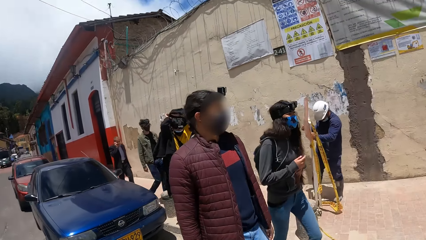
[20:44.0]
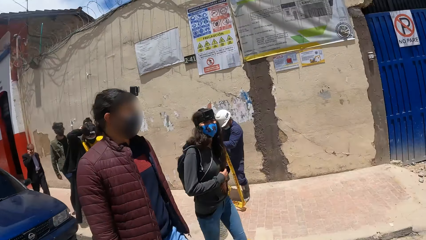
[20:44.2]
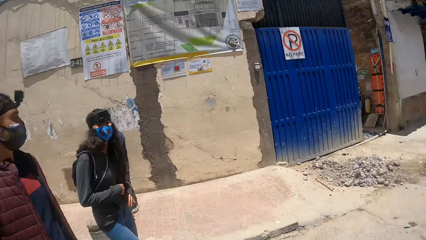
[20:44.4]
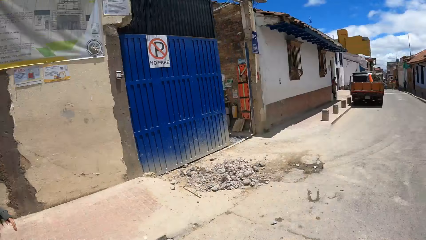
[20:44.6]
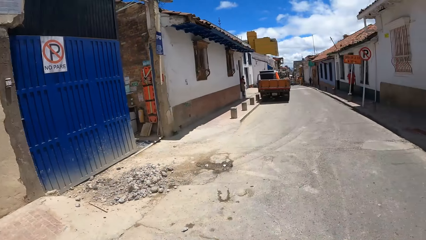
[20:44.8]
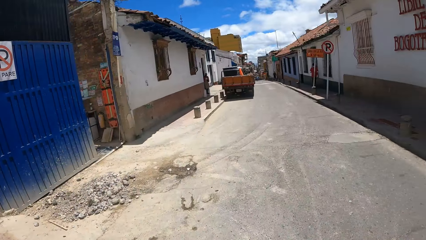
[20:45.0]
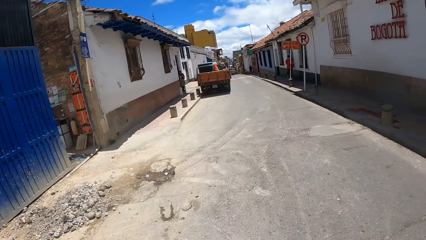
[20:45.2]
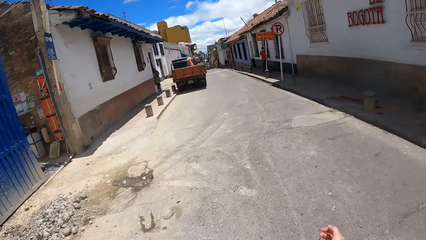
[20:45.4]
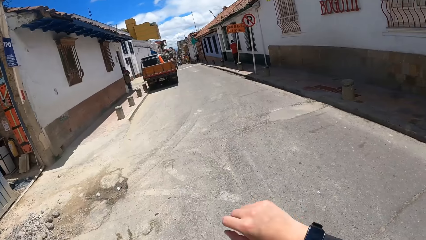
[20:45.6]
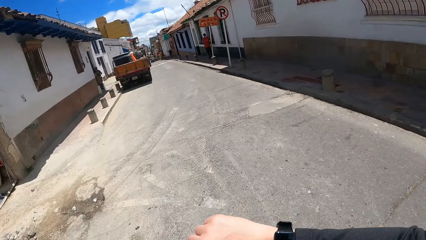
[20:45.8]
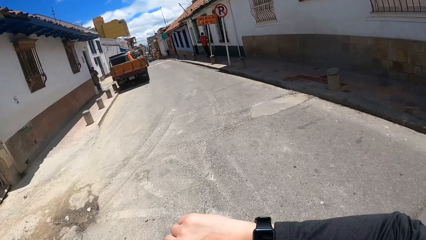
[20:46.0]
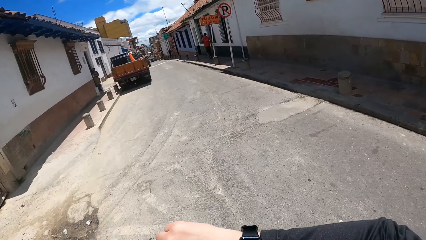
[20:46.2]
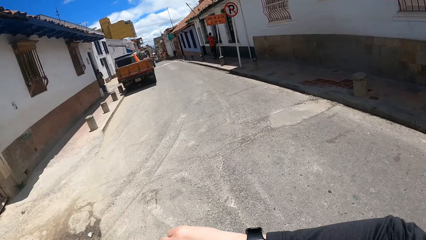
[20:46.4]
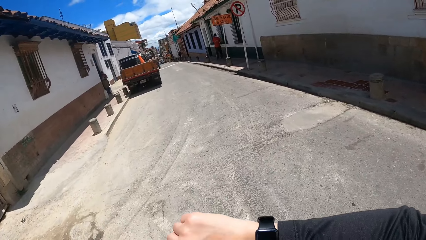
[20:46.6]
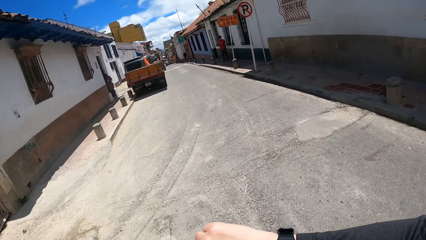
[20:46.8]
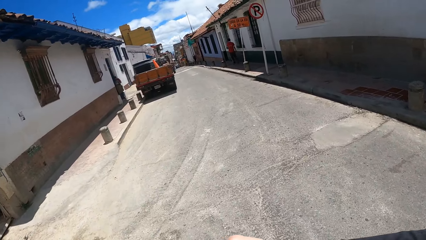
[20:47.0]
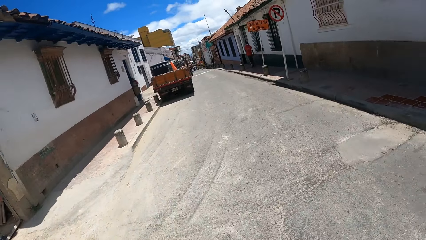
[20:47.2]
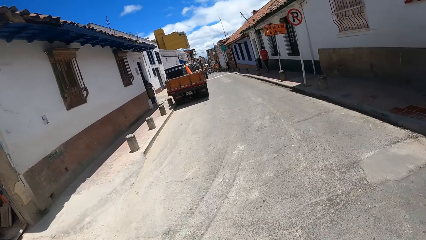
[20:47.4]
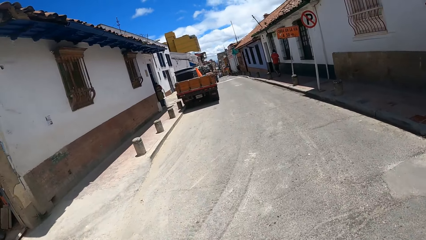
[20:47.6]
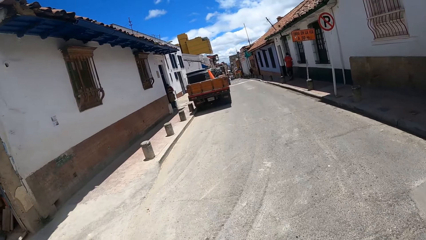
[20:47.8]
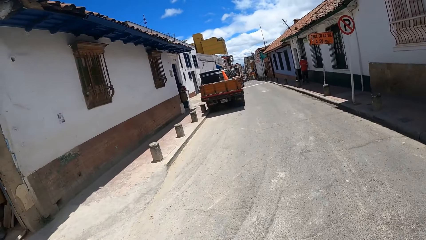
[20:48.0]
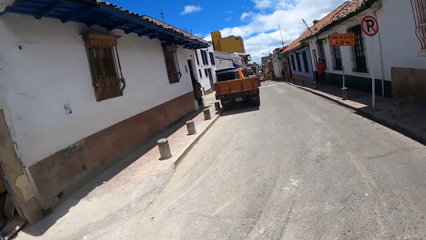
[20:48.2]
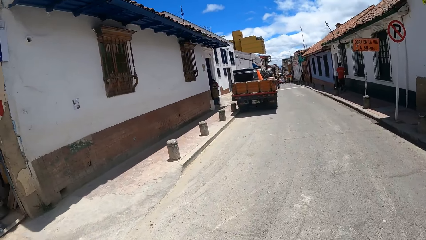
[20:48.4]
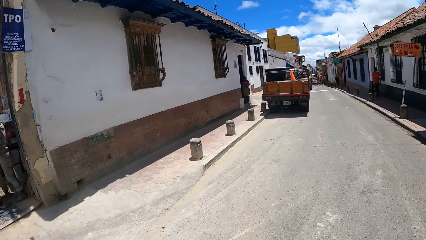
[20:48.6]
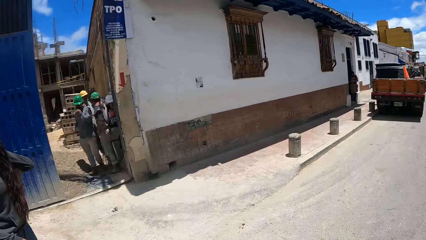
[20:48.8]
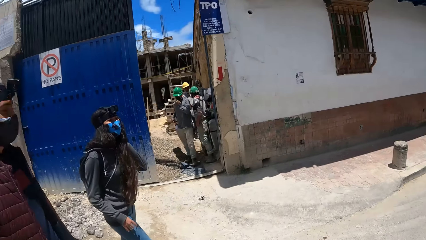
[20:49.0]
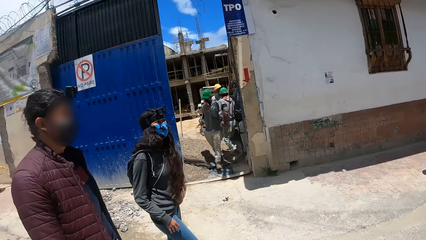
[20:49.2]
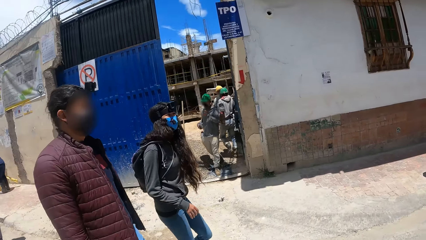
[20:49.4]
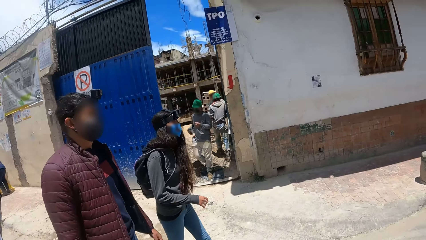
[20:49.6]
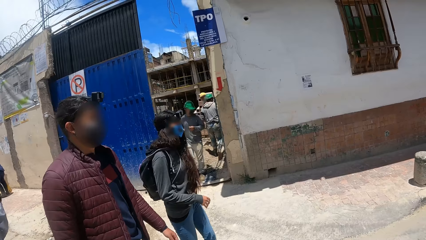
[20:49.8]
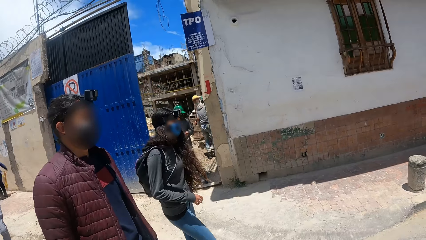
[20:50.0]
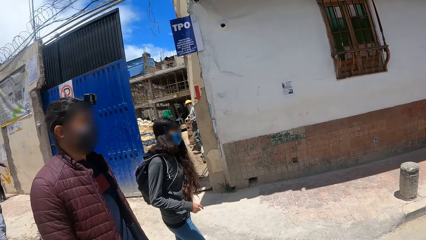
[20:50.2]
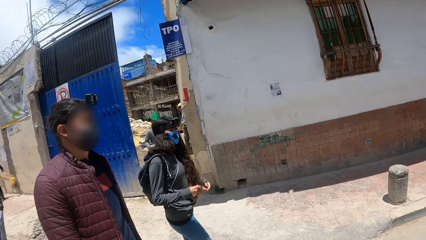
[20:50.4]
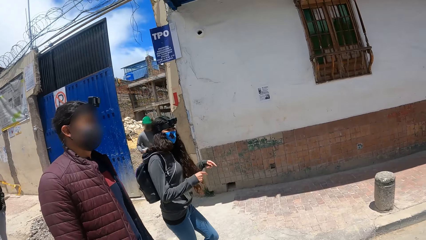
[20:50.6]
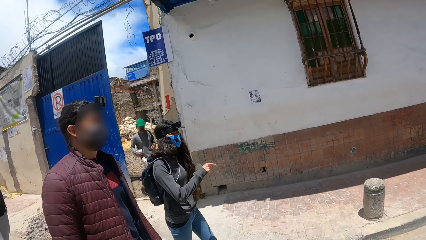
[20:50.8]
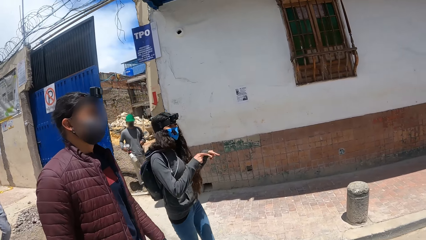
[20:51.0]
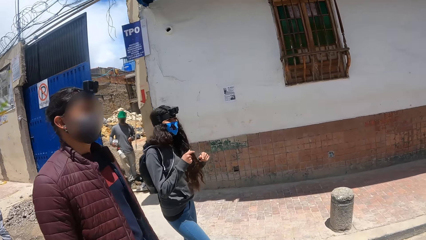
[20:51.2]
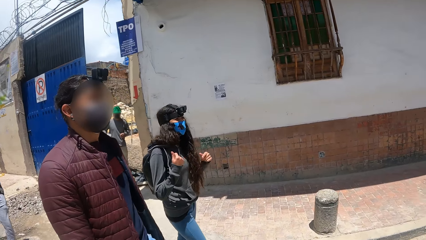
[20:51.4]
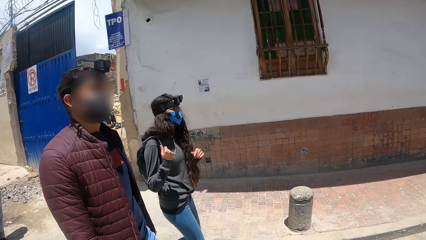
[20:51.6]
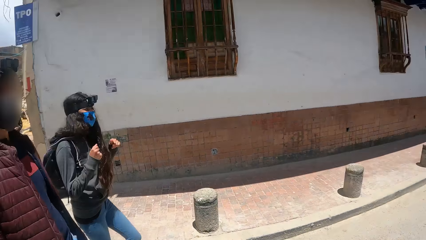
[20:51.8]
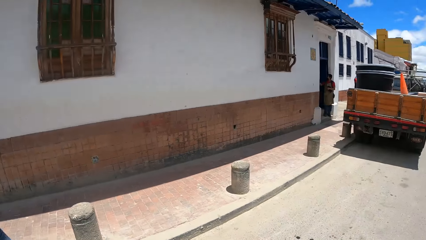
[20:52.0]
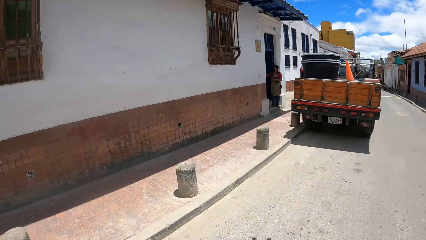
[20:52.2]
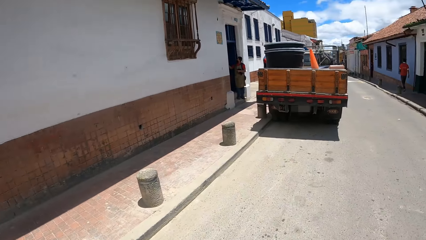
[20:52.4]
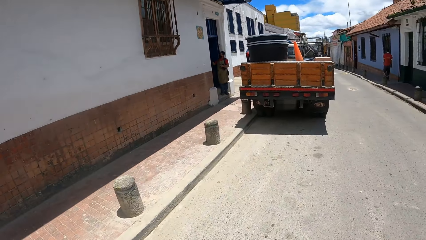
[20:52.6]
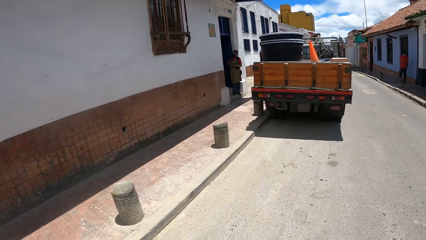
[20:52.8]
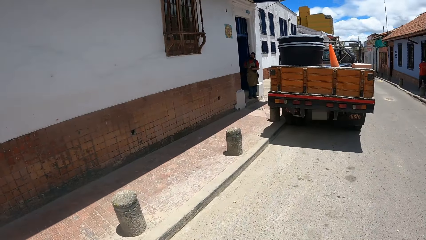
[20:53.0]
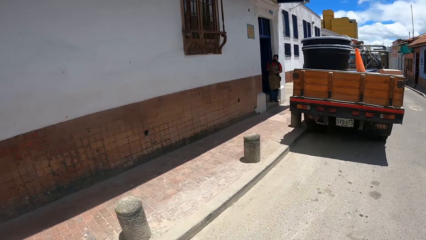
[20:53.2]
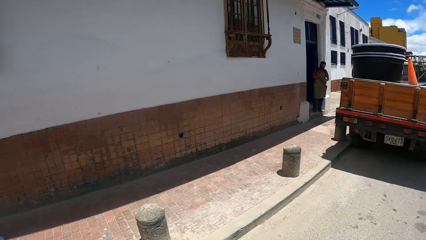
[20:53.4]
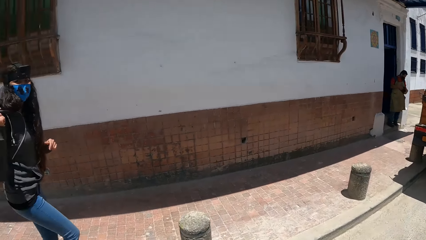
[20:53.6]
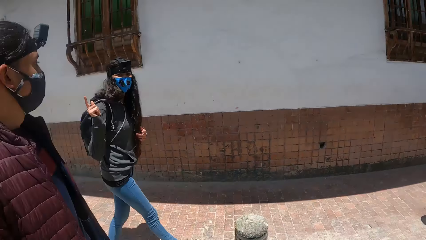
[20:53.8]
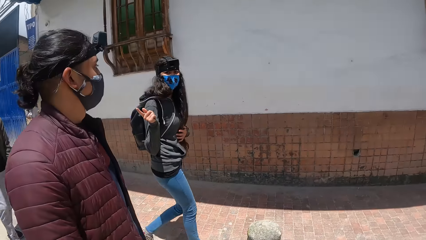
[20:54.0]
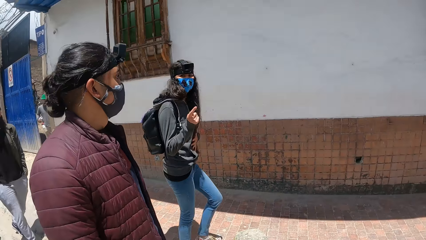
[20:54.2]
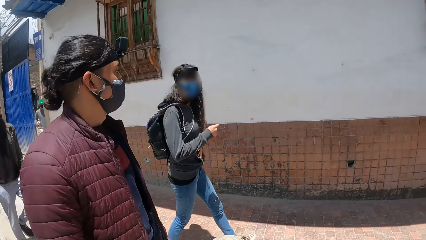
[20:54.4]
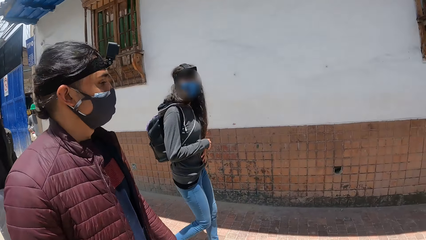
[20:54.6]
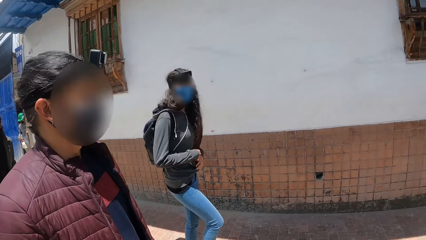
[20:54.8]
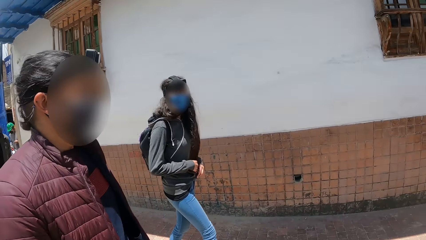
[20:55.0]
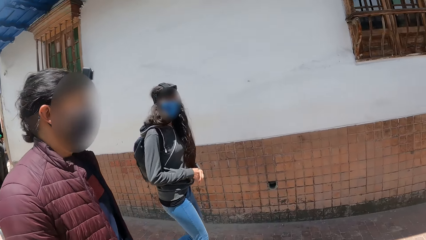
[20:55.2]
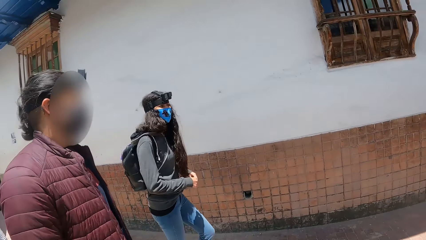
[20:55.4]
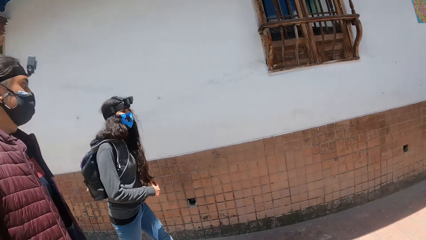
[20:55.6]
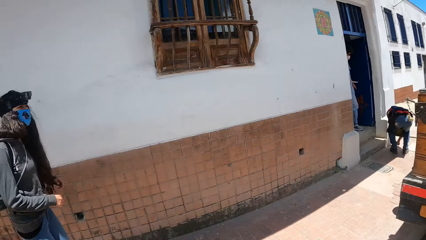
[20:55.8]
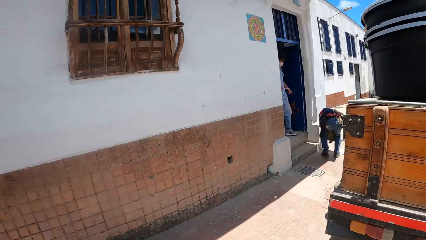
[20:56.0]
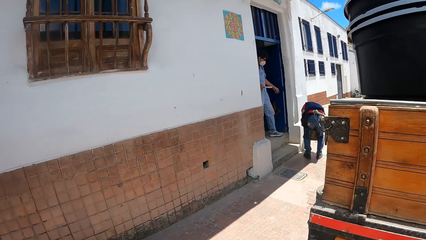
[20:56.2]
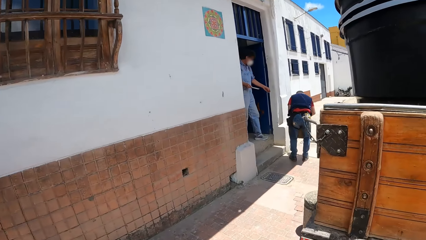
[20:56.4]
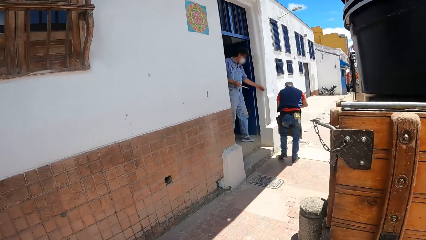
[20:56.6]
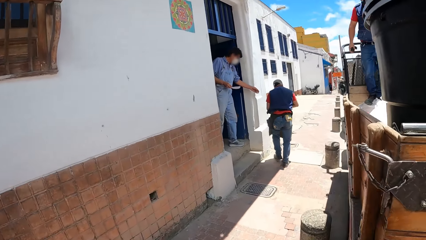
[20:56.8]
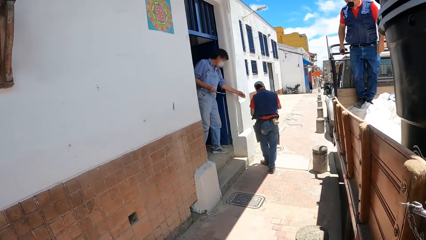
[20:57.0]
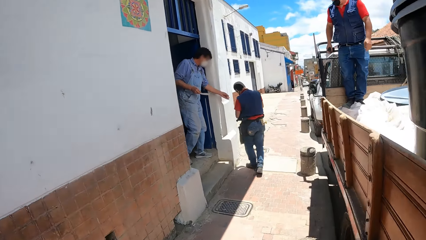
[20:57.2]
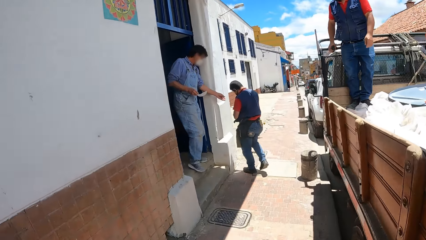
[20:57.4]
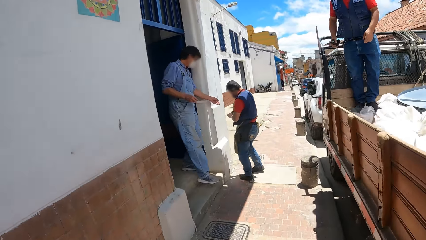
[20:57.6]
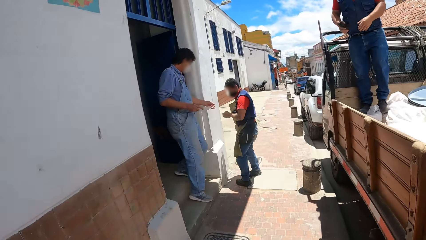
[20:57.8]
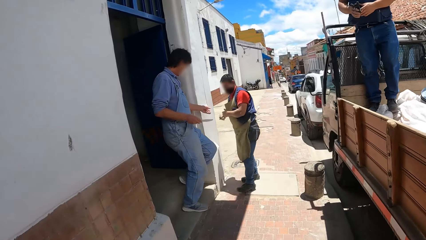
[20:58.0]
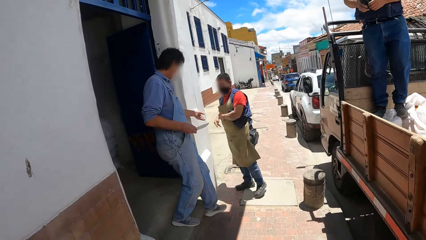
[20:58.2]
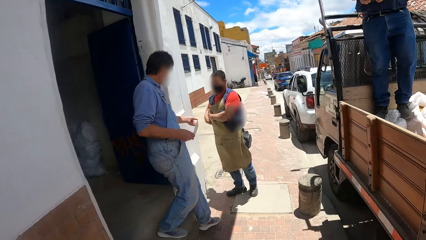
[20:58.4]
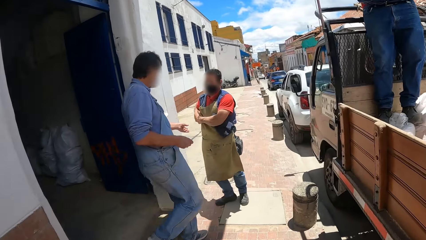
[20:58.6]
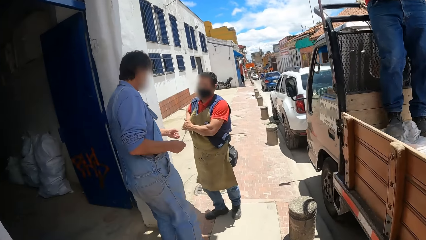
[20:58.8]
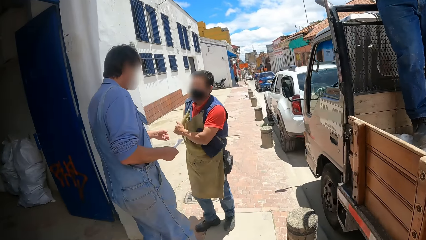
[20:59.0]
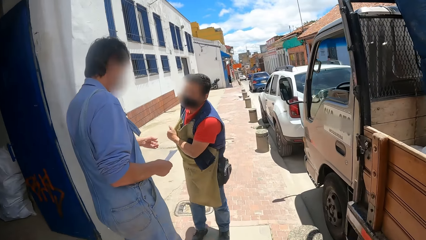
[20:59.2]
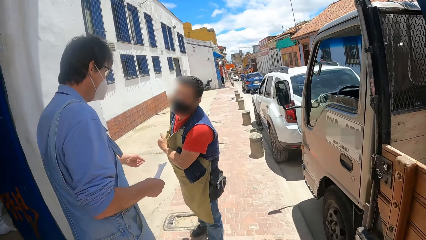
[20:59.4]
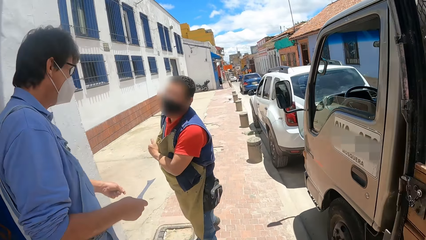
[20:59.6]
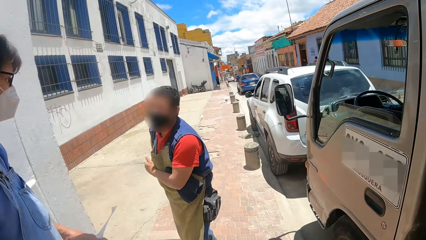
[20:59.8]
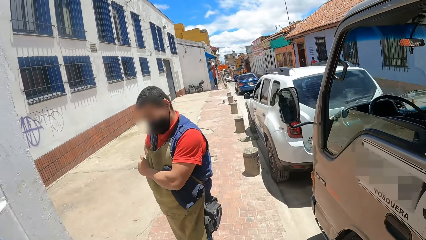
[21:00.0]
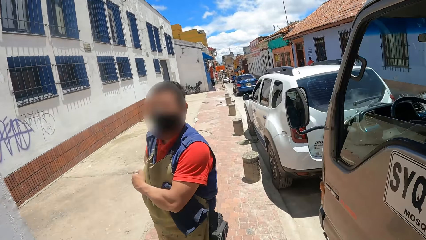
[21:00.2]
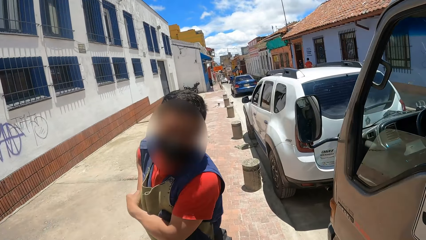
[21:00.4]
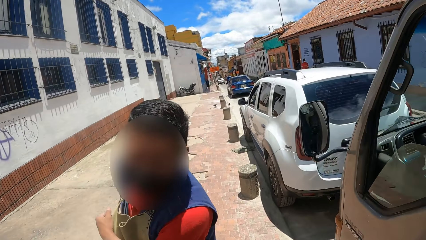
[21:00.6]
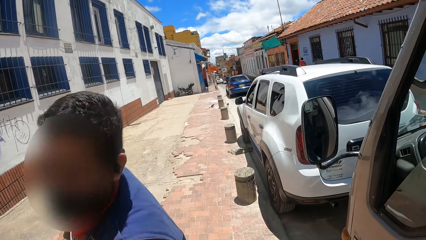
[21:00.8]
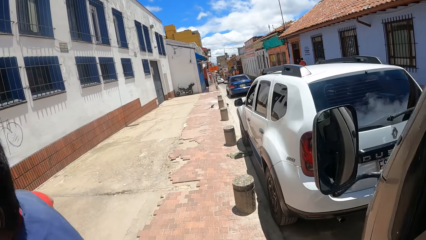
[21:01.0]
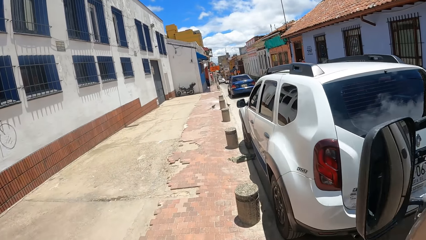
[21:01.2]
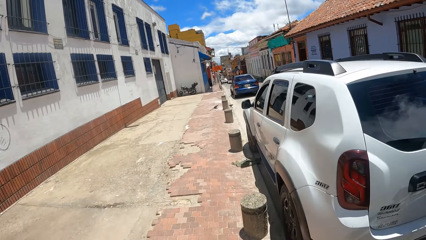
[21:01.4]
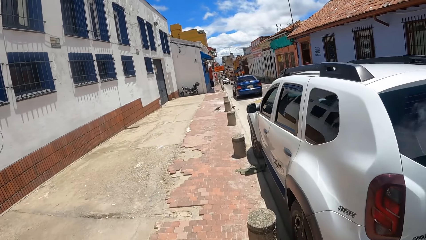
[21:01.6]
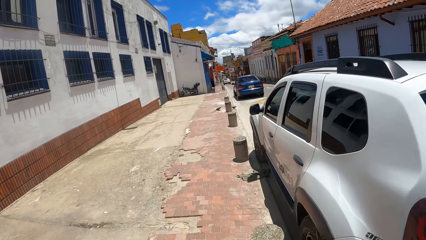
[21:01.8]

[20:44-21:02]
The camera wearer walks along the road. They look around. They stare at a person and another person. The camera wearer and the two persons walk along the road. The camera wearer looks around. The camera wearer and the two persons walk along the sidewalk.
